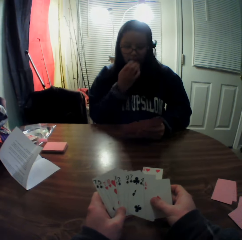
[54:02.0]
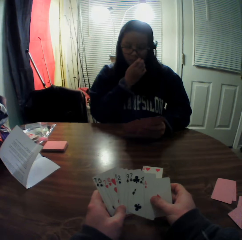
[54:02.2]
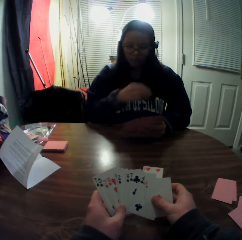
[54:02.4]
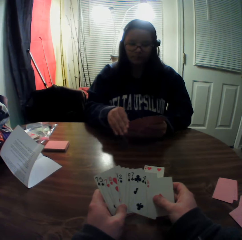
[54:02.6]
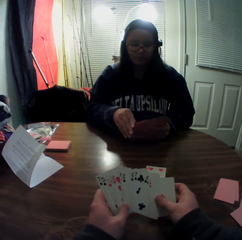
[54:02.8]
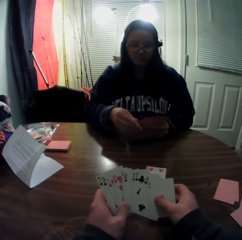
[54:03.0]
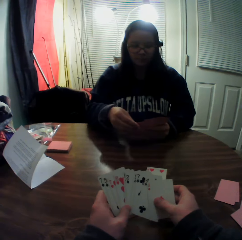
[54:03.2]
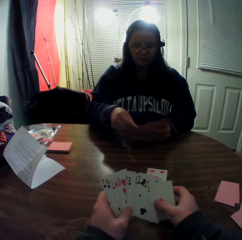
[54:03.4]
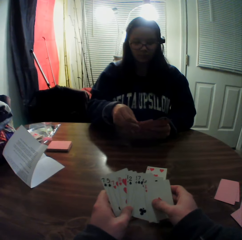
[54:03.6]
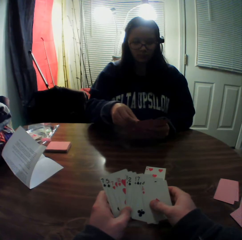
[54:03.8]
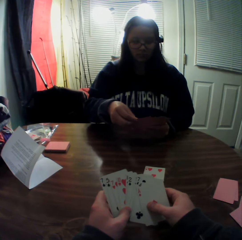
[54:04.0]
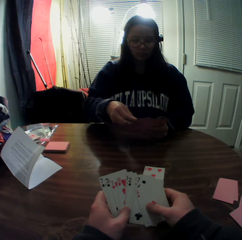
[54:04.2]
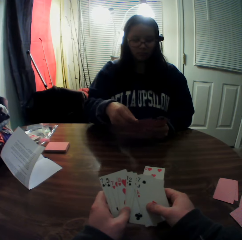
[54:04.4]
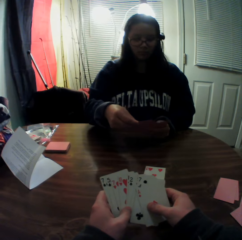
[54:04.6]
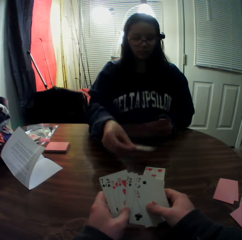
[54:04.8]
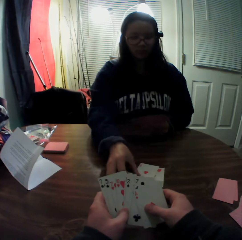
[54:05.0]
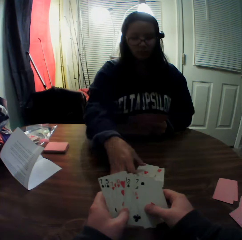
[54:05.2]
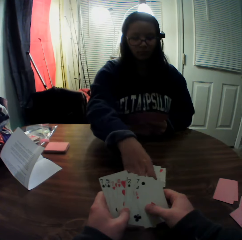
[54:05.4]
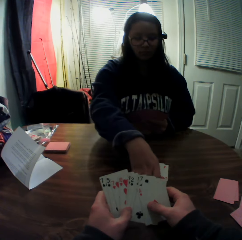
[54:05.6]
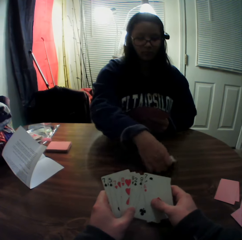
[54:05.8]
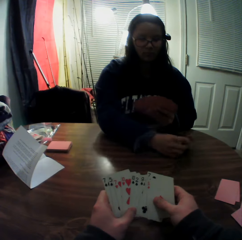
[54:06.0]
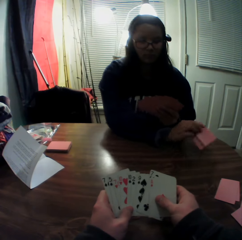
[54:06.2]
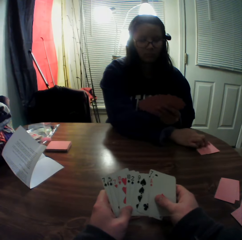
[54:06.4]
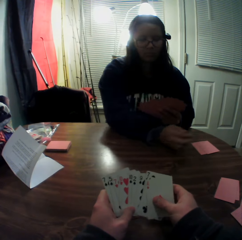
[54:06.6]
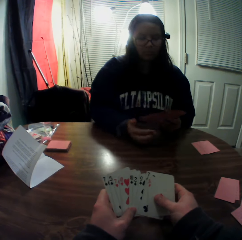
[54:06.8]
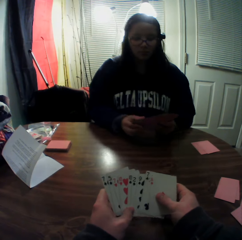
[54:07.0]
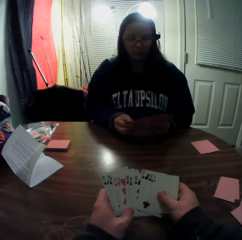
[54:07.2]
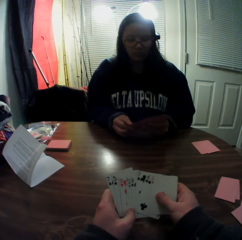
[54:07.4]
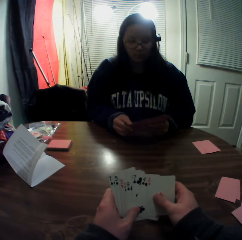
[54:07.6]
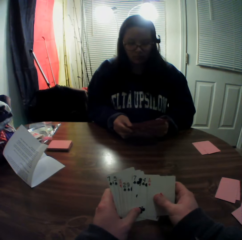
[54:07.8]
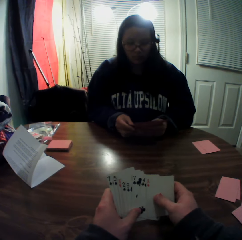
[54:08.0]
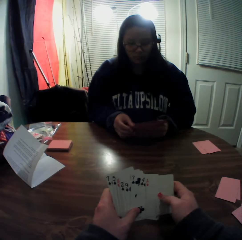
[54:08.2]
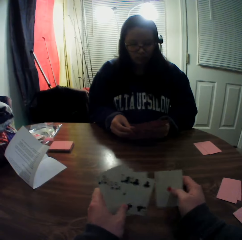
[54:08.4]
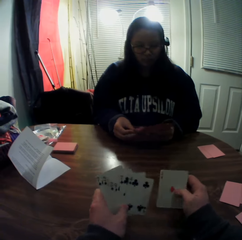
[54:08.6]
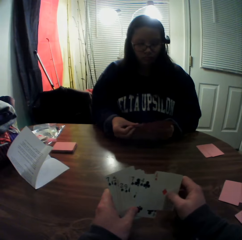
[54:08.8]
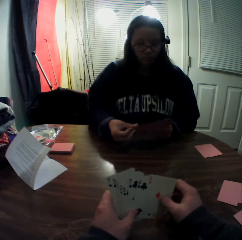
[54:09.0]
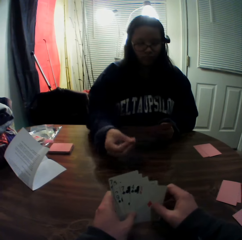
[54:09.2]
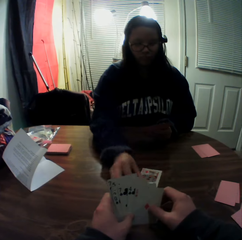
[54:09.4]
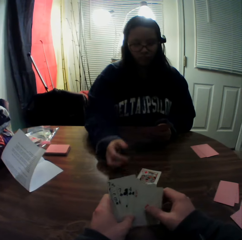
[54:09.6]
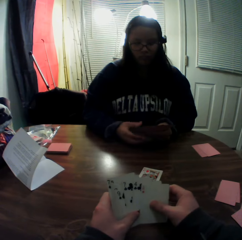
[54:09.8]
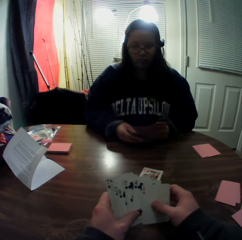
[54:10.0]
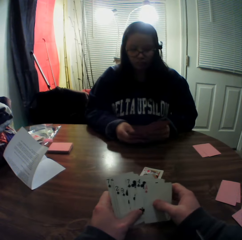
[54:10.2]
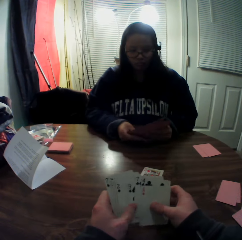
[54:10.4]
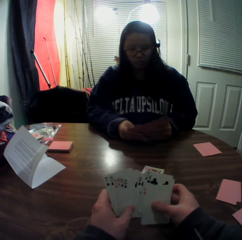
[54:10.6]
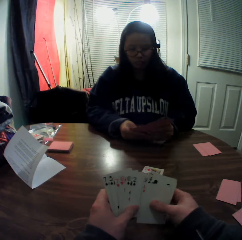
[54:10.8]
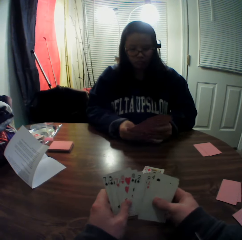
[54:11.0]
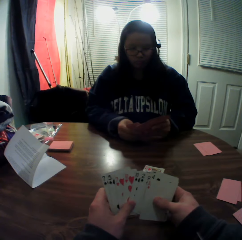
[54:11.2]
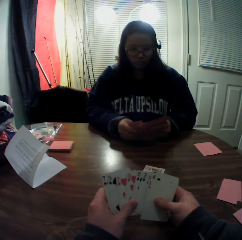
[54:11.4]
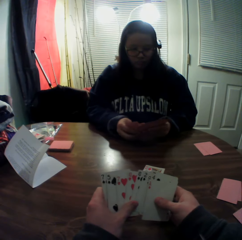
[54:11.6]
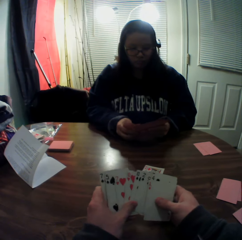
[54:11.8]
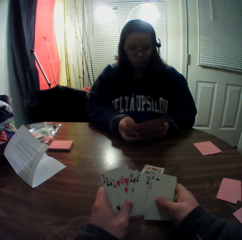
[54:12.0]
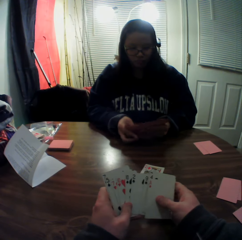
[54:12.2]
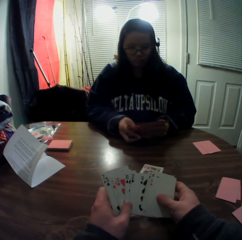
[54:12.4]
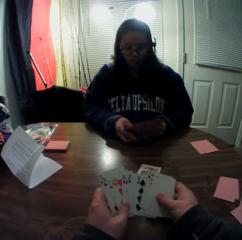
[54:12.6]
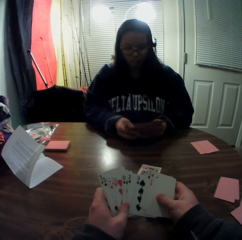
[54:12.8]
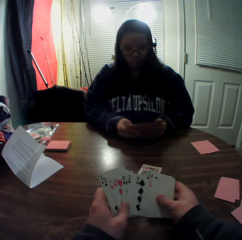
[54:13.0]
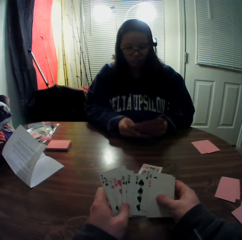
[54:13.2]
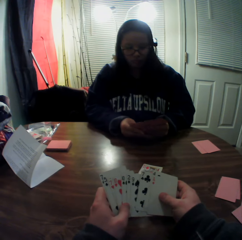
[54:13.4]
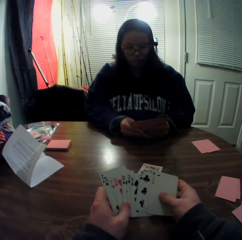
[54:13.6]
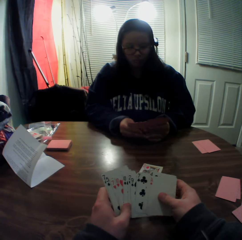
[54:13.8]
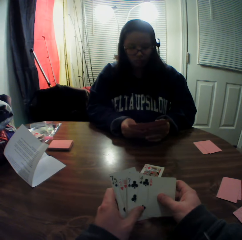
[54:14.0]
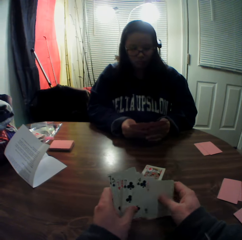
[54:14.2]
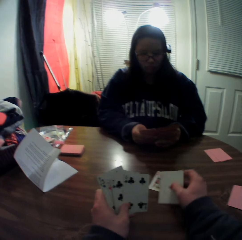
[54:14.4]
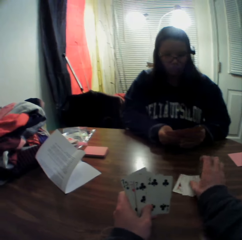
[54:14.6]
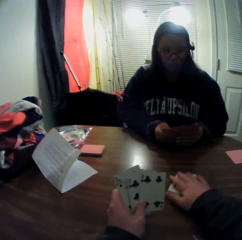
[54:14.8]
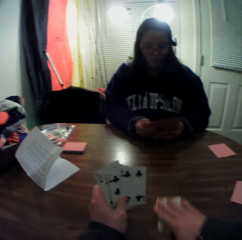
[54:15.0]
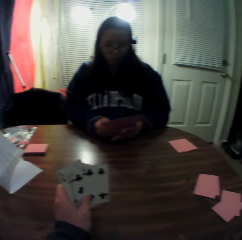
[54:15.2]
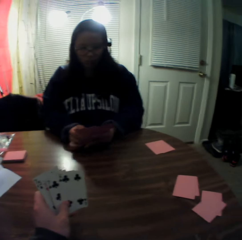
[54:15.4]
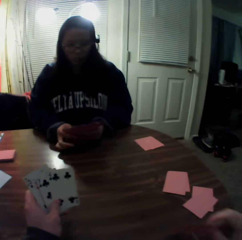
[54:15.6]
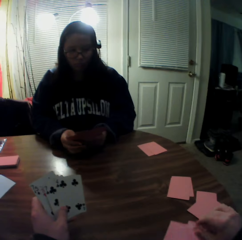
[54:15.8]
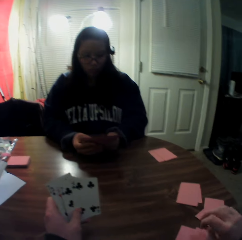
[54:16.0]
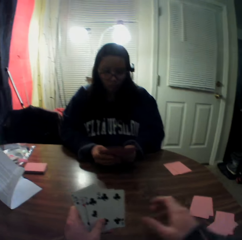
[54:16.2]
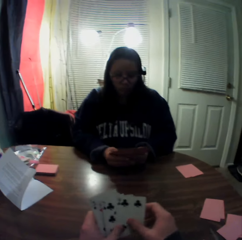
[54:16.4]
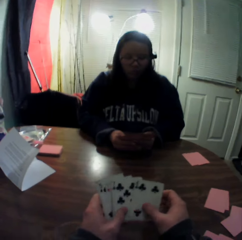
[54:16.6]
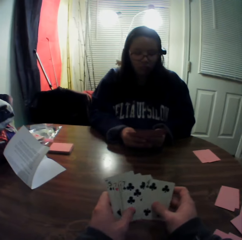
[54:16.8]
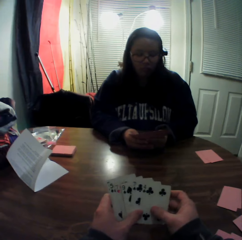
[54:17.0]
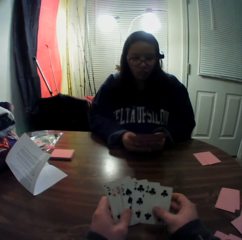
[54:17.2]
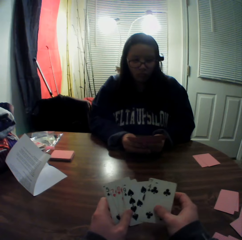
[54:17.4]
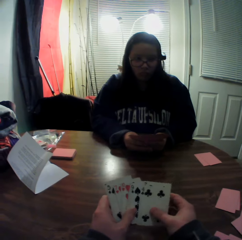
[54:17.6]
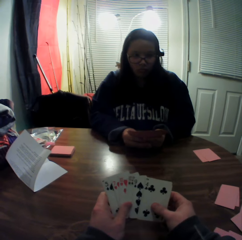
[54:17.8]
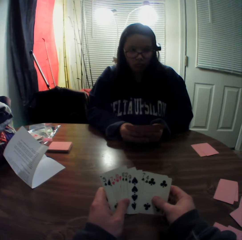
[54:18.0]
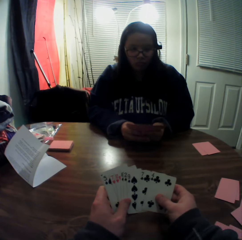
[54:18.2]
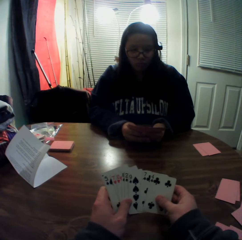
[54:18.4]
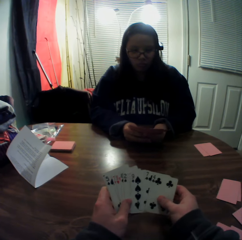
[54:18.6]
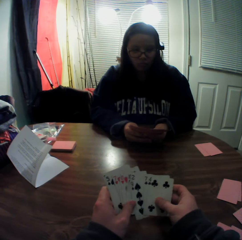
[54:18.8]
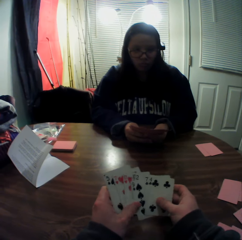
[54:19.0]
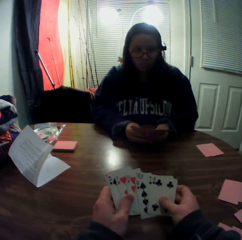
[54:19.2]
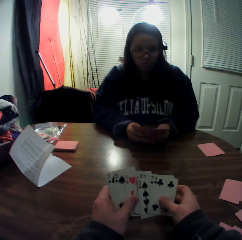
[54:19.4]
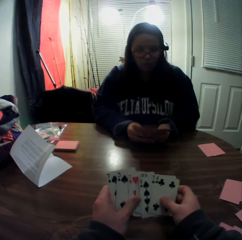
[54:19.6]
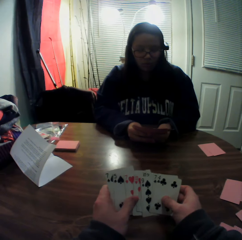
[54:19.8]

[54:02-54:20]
The woman scratches her face with her right hand. The woman picks a card from the stack of cards in her hands with her right hand. The woman places the card onto the table. The woman packs the stack of cards on the table with her right hand. The woman turns the cards. The woman drops the cards onto the table. The camera wearer looks at his cards. The woman flips through the stack of cards in her hands. The woman picks a card from the stack of cards in her hands with her right hand. The woman places the card onto the table. The camera wearer looks at his cards. The woman flips through the stack of cards in her hands. The camera wearer picks a card from the stack of cards in his hands with his right hand. He drops the card onto the table. He packs the stack of cards on the table with his right hand. He moves the stack of cards on the table with his right hand. He puts the playing cards on the table. He flips through the stack of cards in his hands.

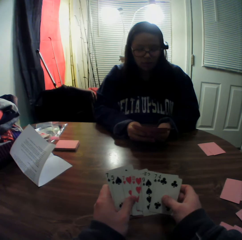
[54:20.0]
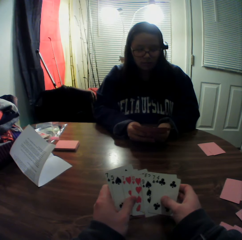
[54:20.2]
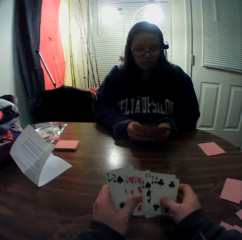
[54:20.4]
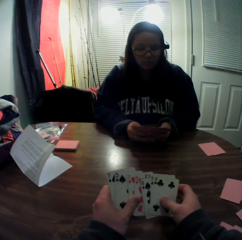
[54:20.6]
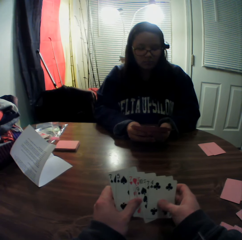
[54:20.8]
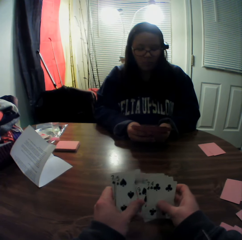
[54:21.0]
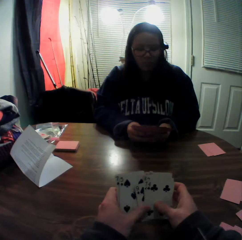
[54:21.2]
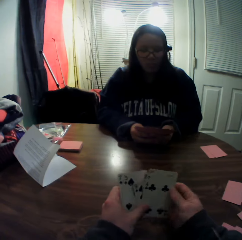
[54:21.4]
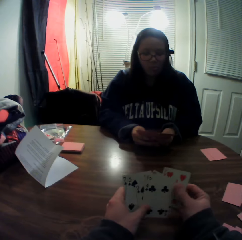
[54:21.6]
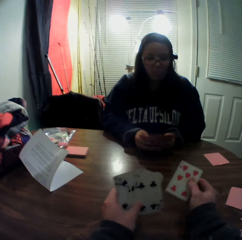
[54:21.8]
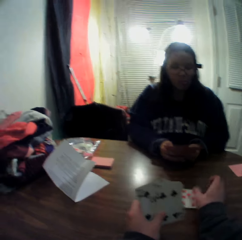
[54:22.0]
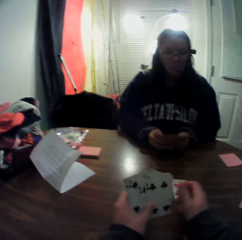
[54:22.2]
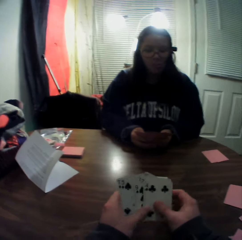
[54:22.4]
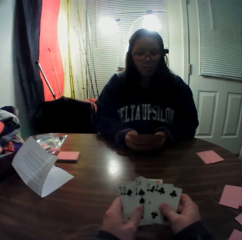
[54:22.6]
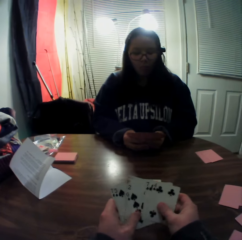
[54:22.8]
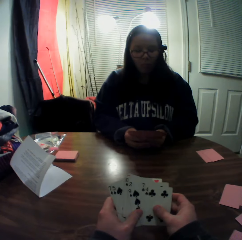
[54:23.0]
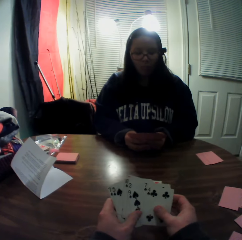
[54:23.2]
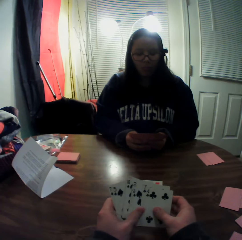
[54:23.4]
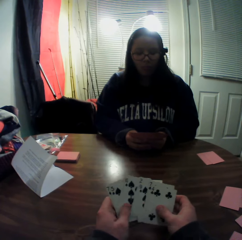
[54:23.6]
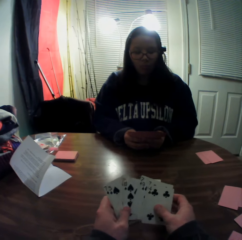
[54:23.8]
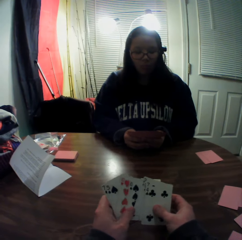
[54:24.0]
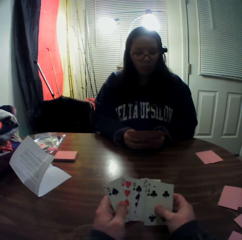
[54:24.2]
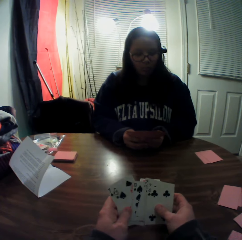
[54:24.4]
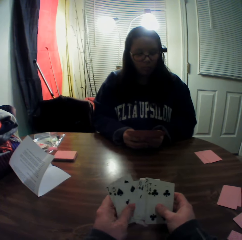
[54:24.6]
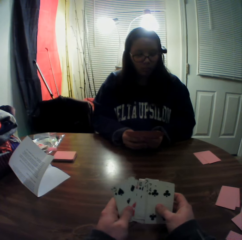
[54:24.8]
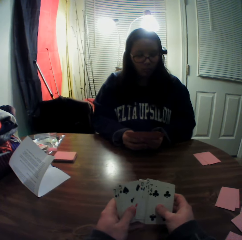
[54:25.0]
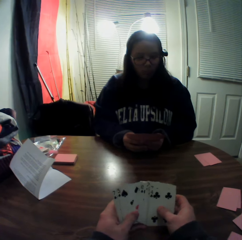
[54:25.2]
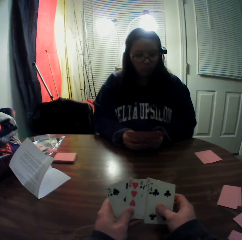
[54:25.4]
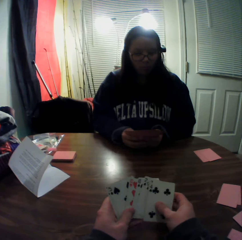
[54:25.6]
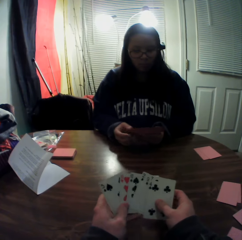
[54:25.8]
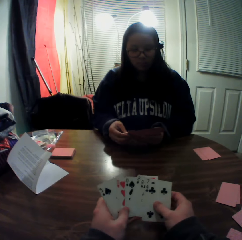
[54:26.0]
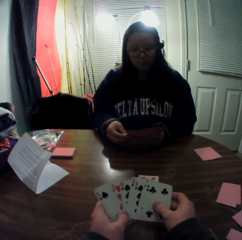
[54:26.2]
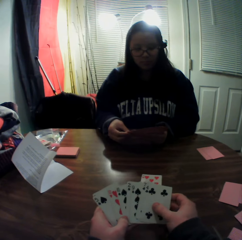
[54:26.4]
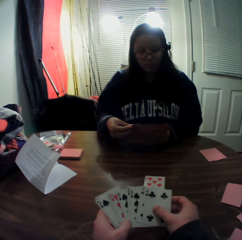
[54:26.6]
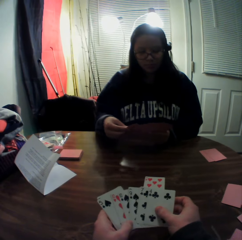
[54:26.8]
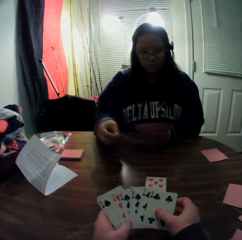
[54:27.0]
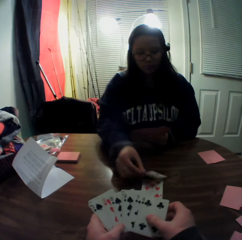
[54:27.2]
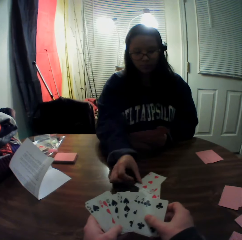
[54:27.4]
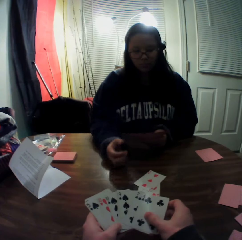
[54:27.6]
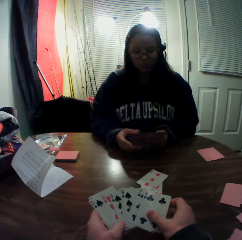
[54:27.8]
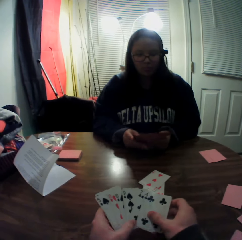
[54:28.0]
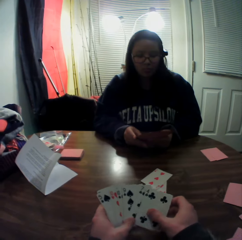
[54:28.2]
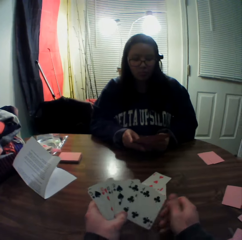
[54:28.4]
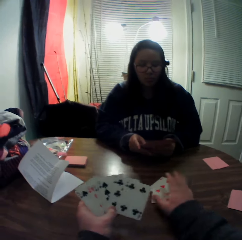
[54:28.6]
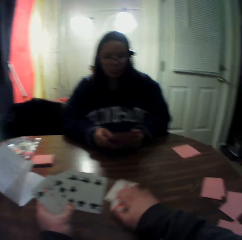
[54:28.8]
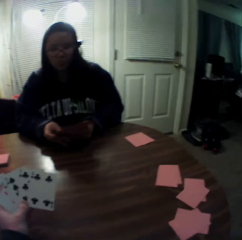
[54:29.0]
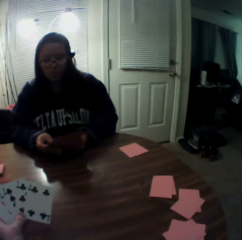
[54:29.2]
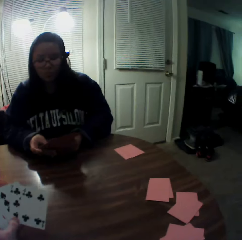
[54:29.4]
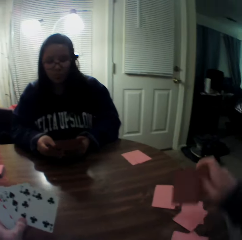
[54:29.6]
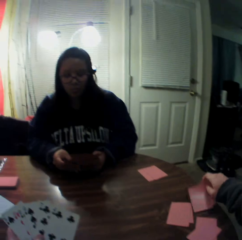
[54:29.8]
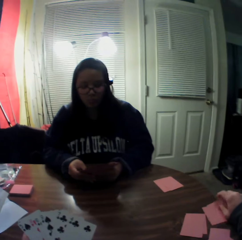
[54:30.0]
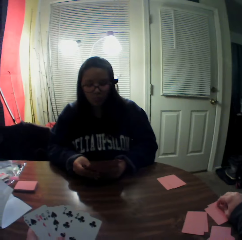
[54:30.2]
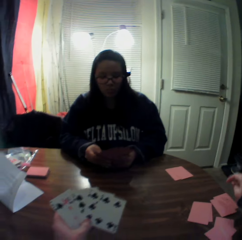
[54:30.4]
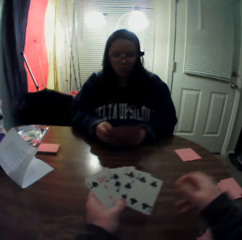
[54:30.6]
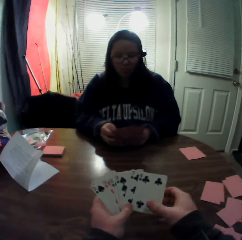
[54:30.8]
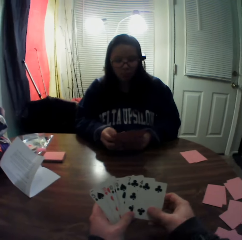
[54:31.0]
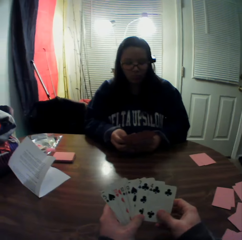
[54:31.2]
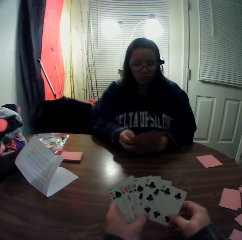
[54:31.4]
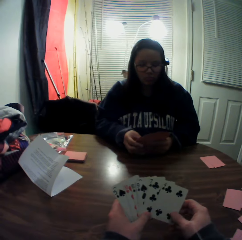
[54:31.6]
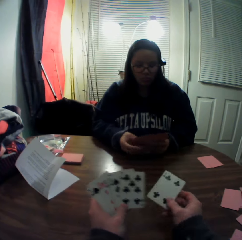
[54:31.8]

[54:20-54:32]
The camera wearer picks a card from the stack of cards in his hands with his right hand. He drops the card onto the table. The woman picks a card from the stack of cards in her hands with her right hand and places the card onto the table. The camera wearer slides the playing cards on the table. He packs the stack of cards on the table with his right hand. He places the cards onto the table.
